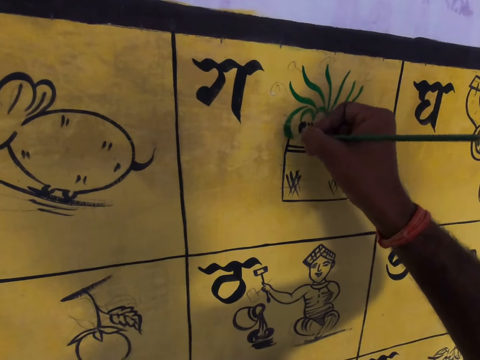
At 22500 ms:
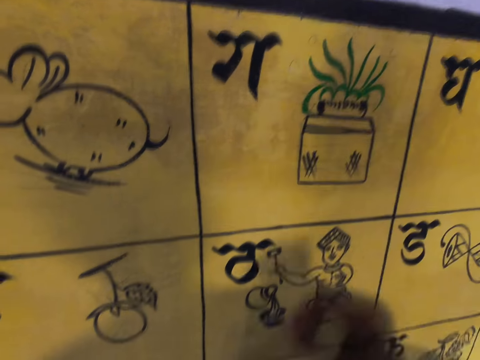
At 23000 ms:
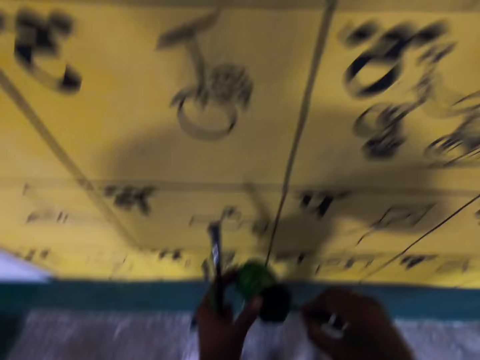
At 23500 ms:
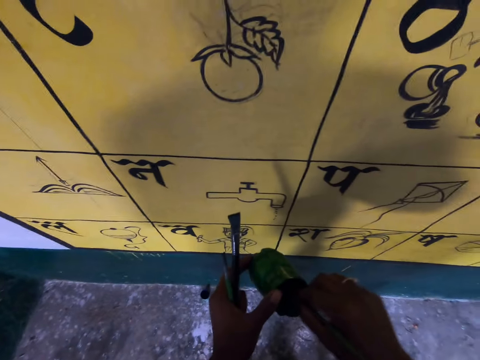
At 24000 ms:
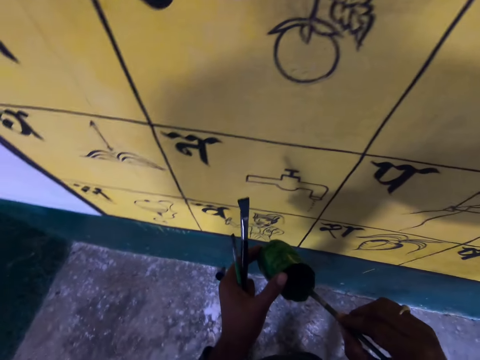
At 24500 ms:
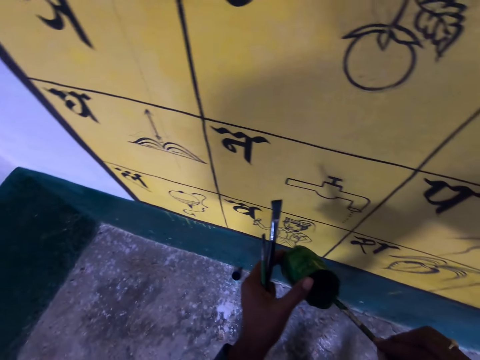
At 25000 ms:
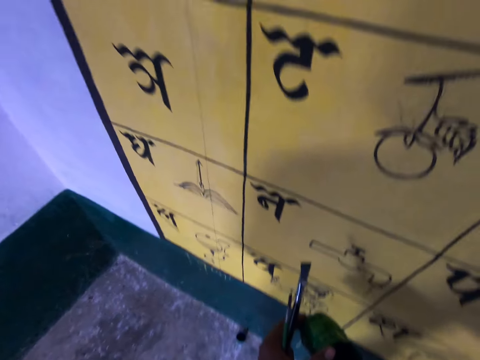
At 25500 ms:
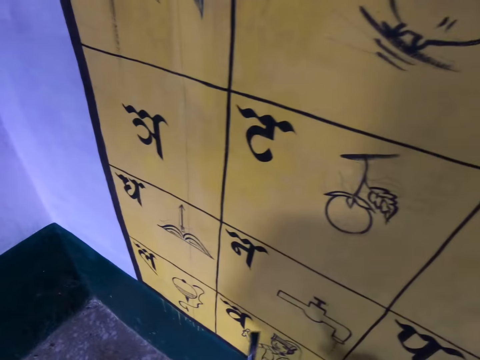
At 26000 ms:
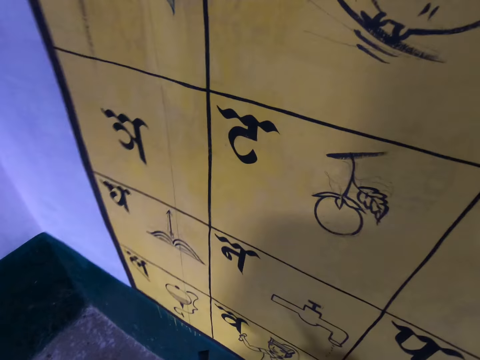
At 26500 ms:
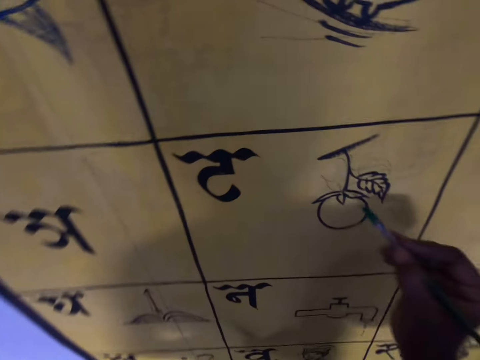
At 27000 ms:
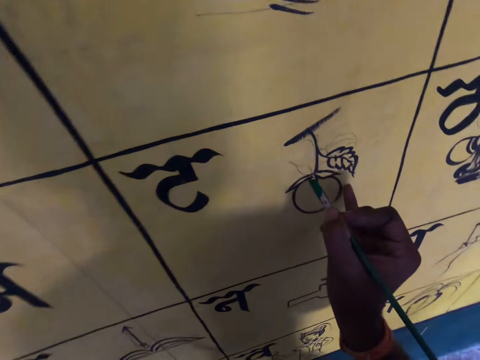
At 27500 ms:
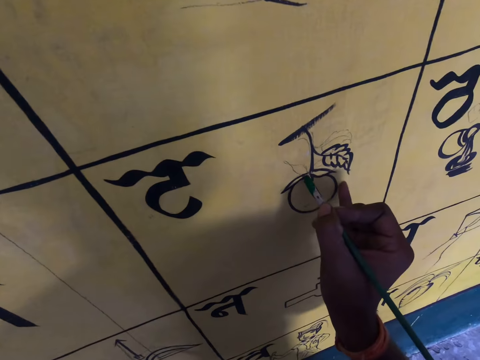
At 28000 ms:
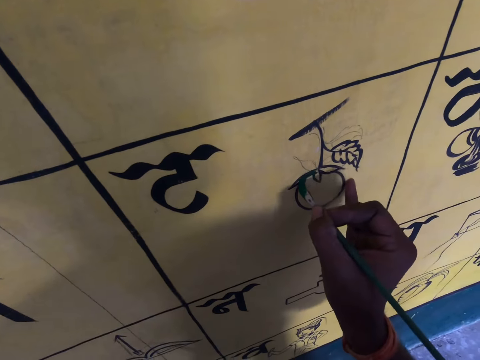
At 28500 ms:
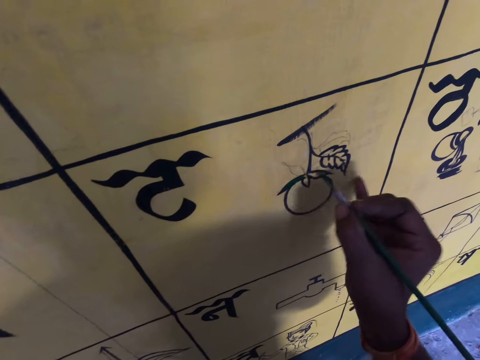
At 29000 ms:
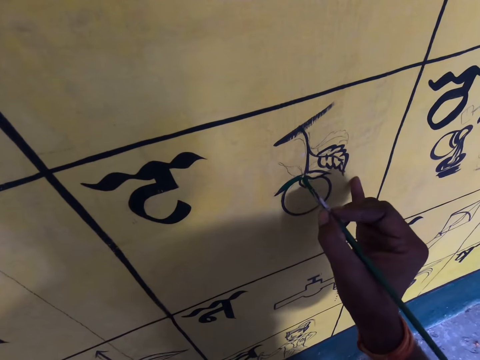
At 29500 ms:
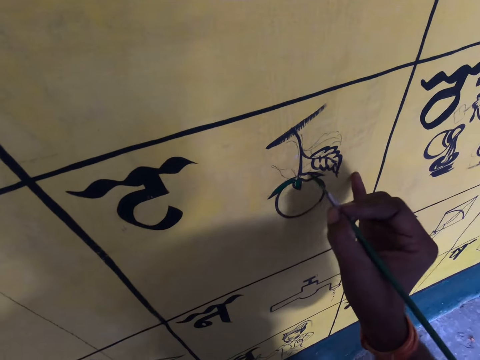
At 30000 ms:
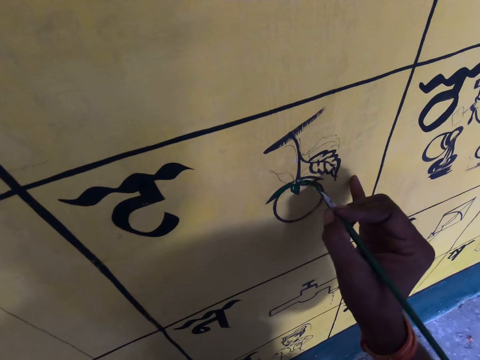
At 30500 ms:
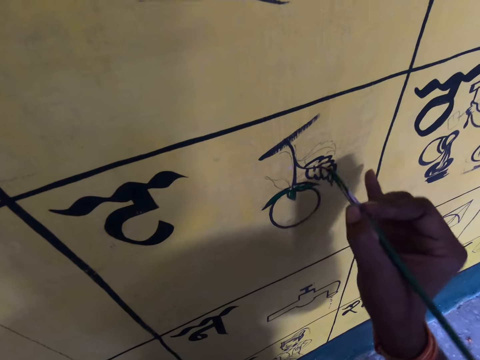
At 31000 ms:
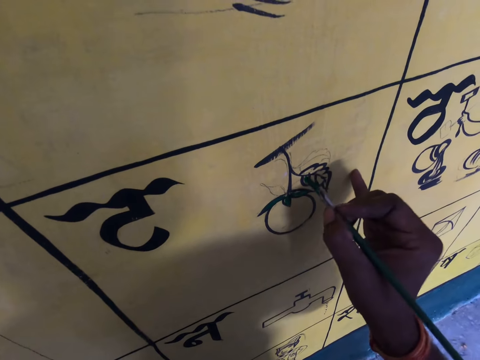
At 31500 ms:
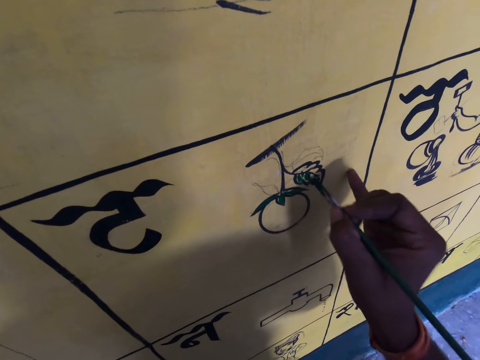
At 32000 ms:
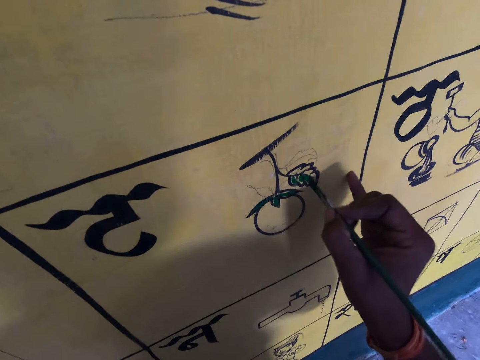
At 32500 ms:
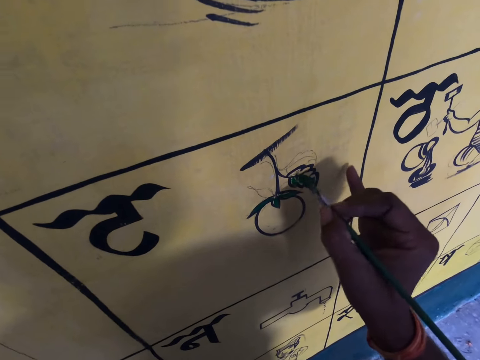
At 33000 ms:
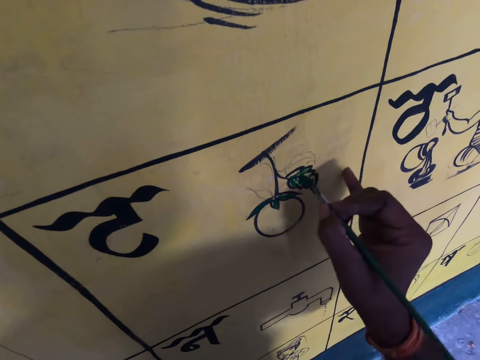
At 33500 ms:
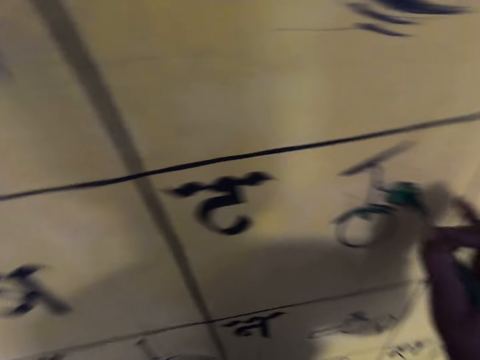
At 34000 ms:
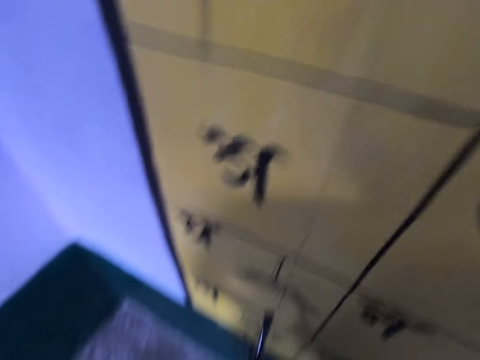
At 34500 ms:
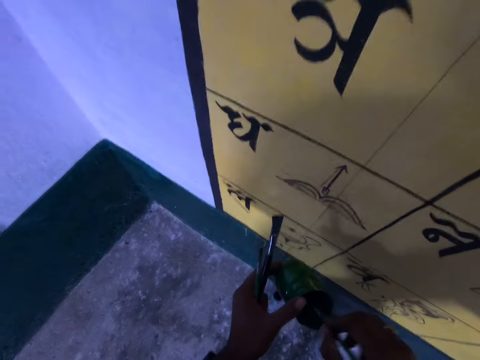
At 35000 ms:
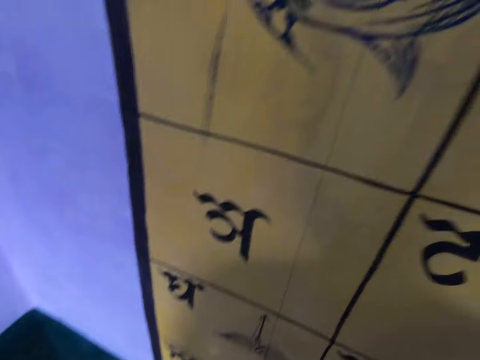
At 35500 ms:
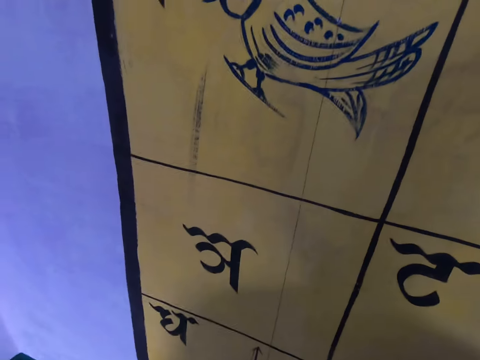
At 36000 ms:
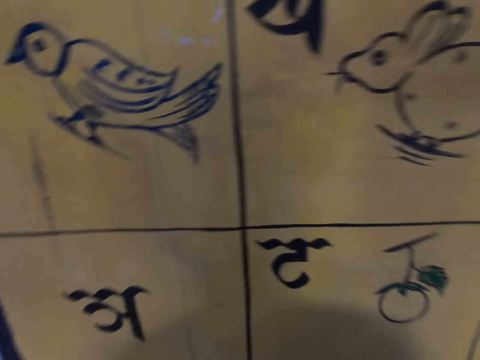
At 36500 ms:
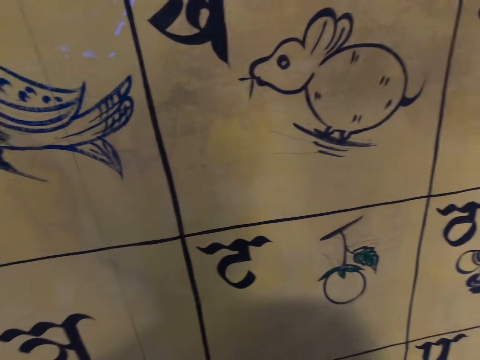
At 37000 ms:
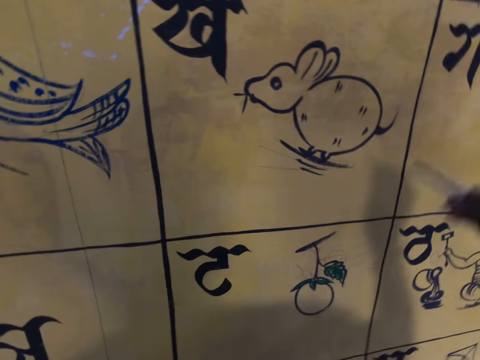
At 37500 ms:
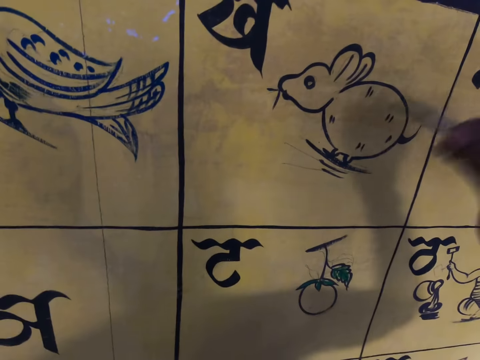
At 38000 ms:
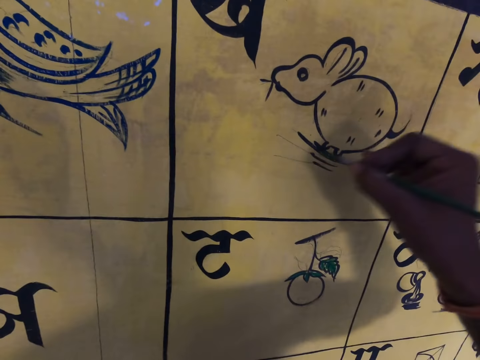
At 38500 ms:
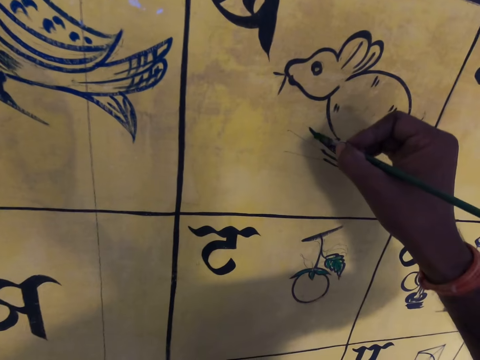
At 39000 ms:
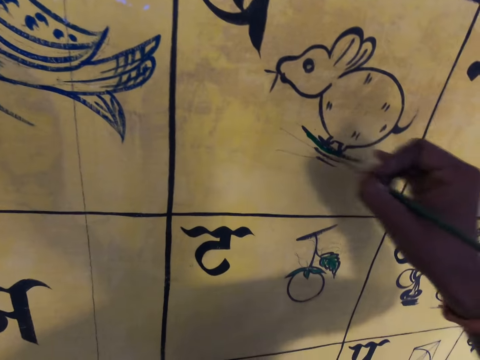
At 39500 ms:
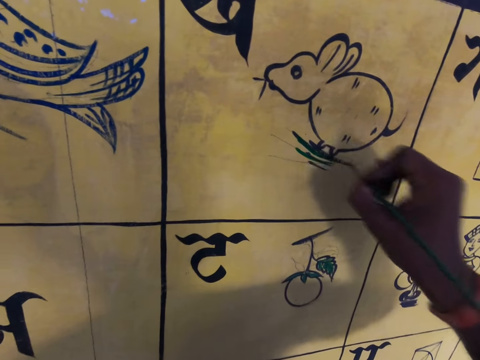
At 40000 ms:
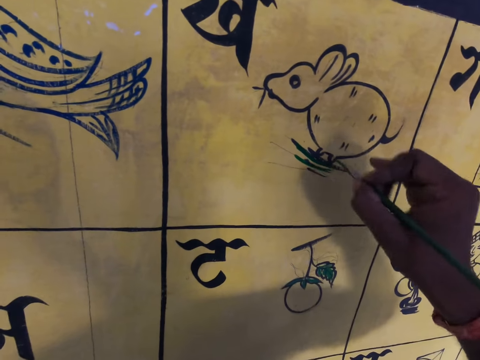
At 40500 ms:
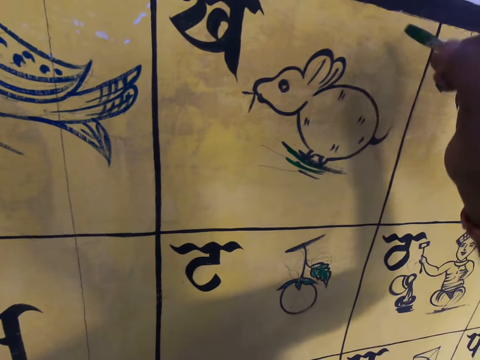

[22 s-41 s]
The camera wearer dips the brush in paint. They continue to paint on the wall. They pause drawing. They dip the brush in the paint. They continue to paint on the wall.

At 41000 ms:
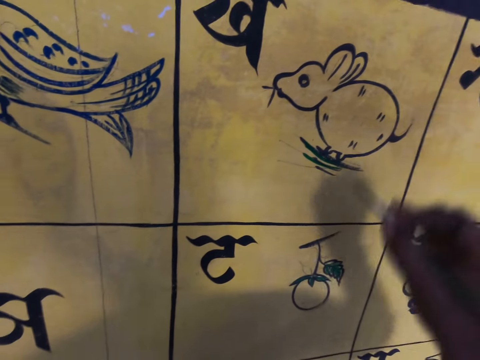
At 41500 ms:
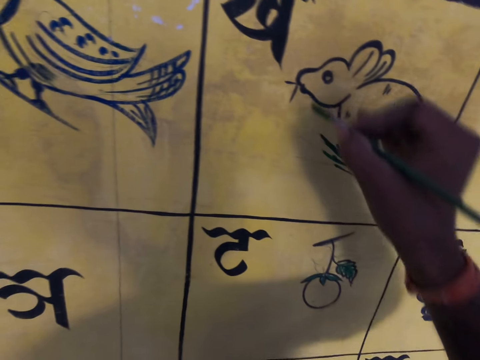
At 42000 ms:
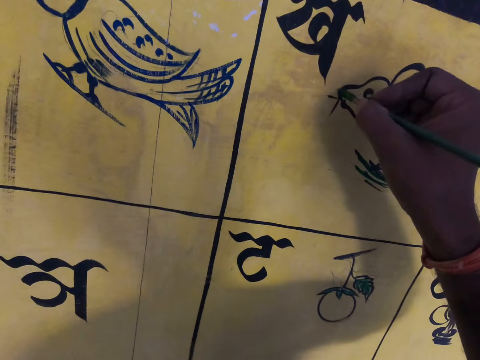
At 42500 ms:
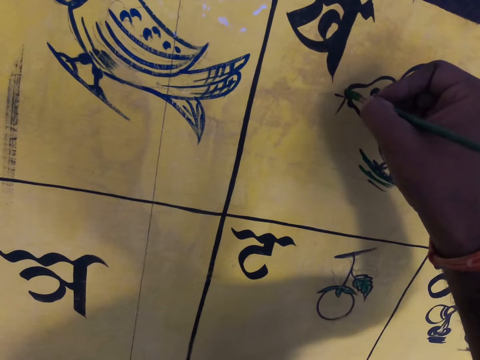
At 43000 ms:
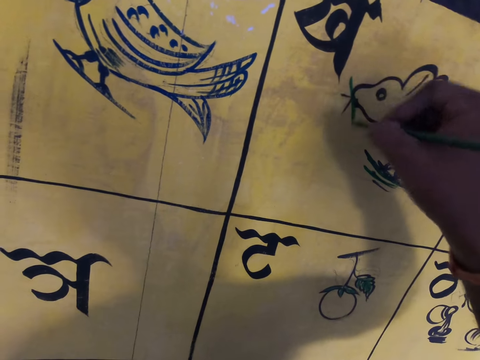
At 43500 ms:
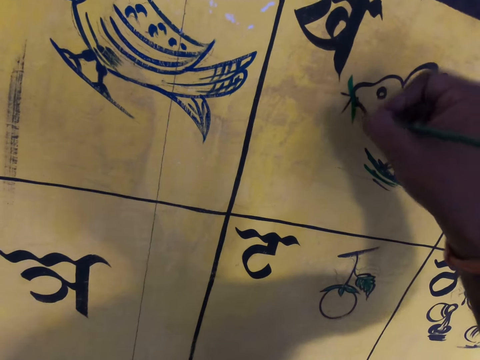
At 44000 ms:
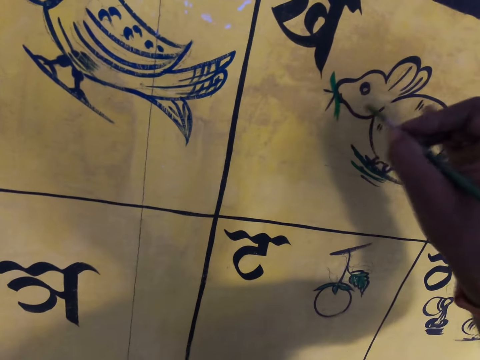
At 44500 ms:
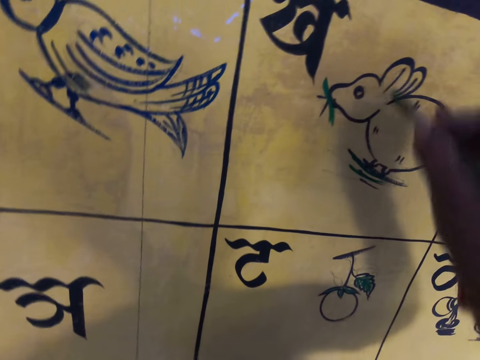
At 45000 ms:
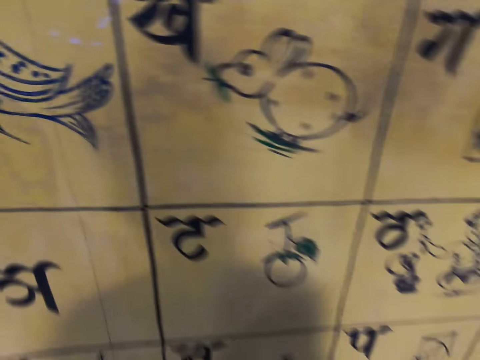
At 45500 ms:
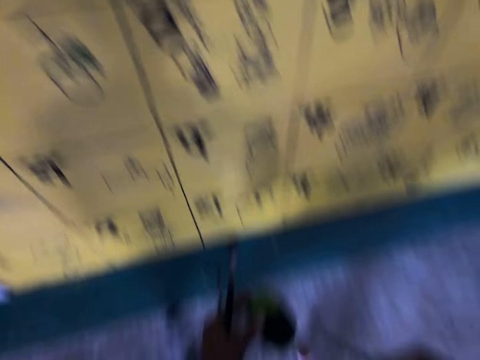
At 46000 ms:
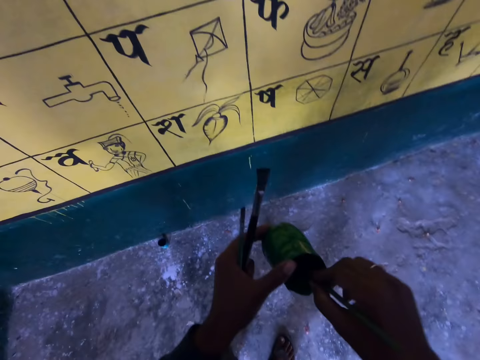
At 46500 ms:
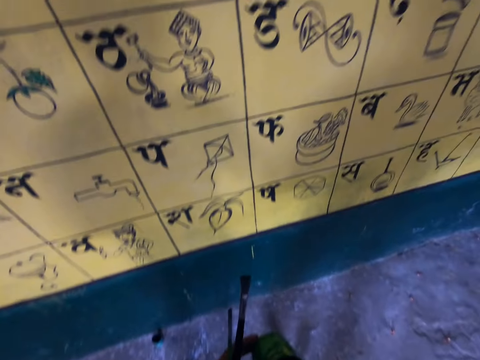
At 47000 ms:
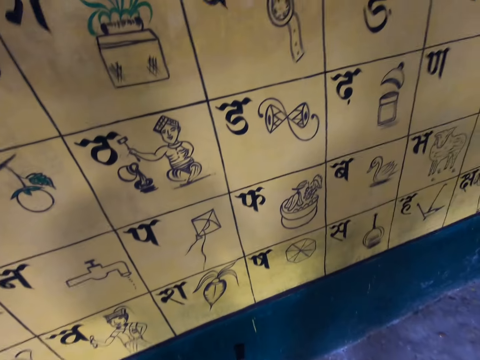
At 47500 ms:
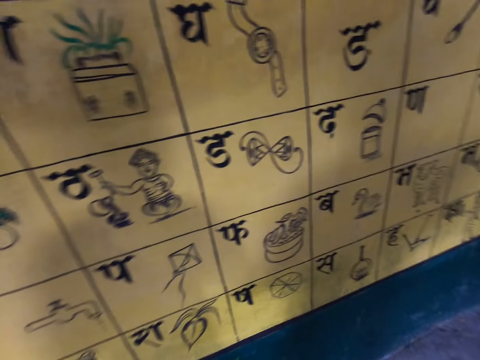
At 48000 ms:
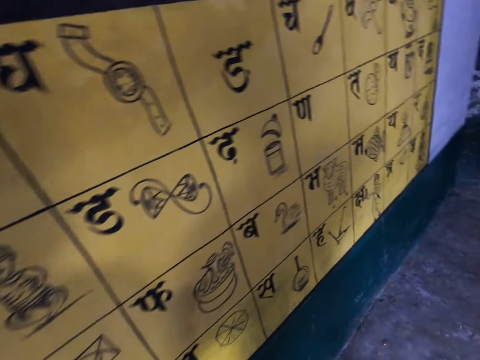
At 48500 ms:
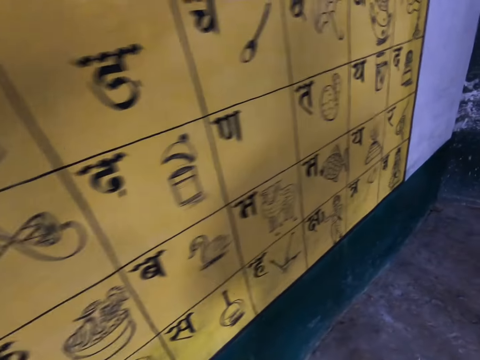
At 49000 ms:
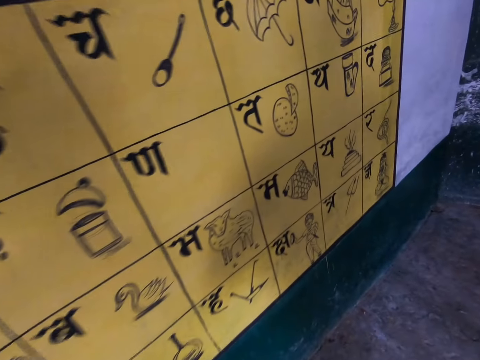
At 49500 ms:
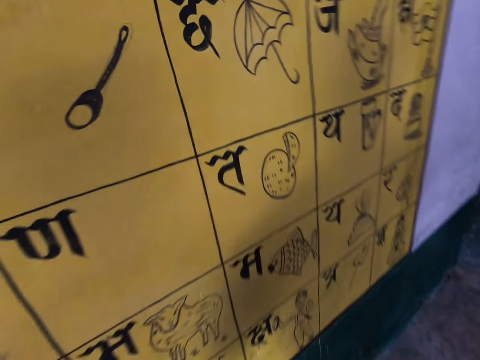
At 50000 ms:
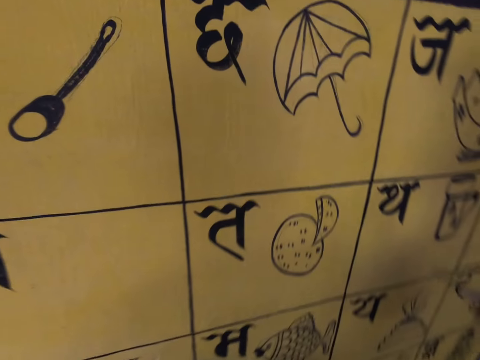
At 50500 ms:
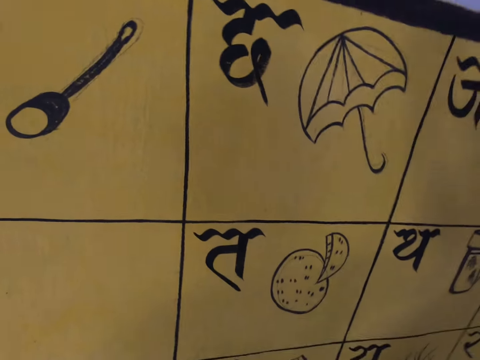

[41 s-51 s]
The camera wearer dips the brush in paint. They walk.
